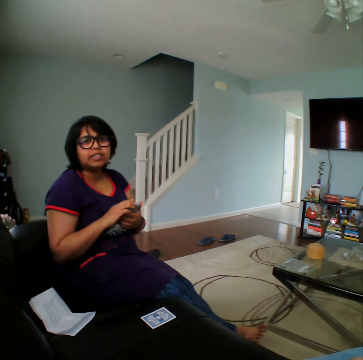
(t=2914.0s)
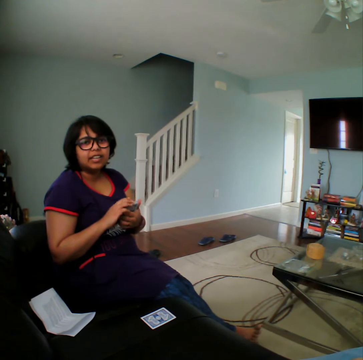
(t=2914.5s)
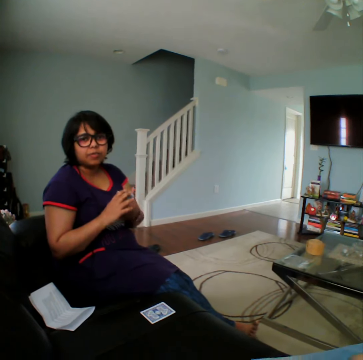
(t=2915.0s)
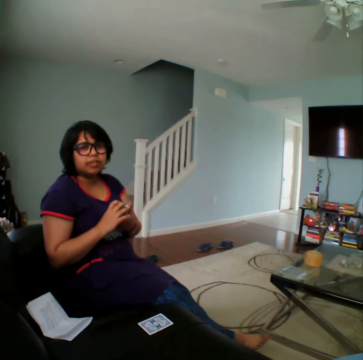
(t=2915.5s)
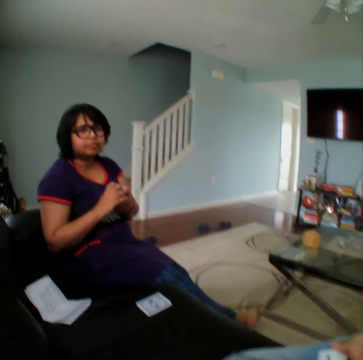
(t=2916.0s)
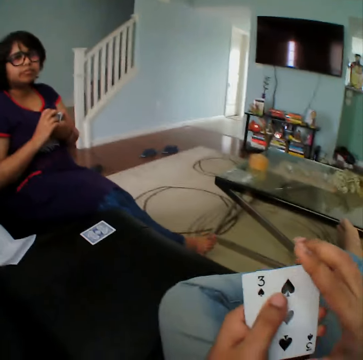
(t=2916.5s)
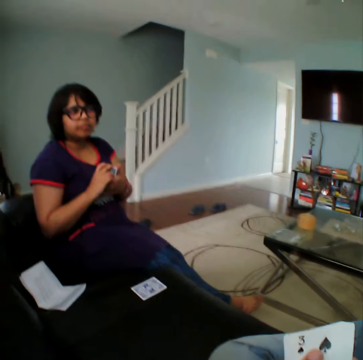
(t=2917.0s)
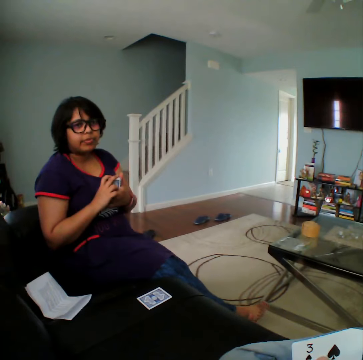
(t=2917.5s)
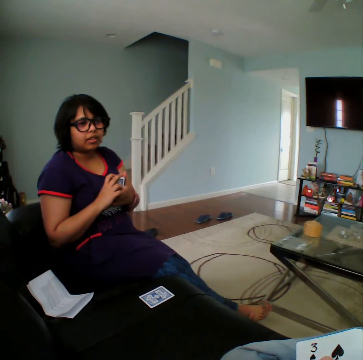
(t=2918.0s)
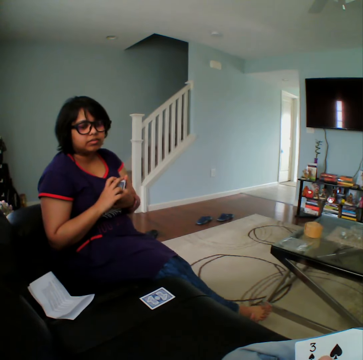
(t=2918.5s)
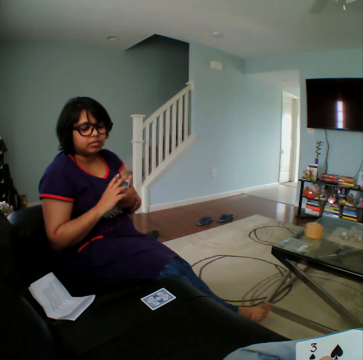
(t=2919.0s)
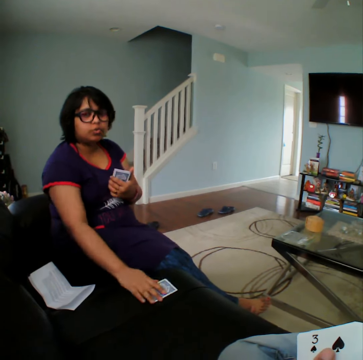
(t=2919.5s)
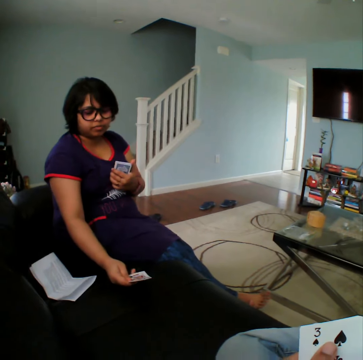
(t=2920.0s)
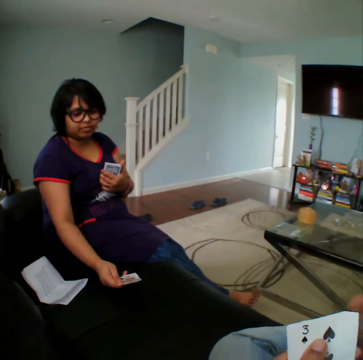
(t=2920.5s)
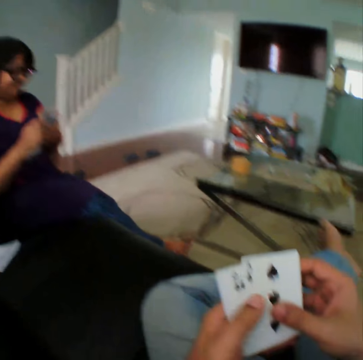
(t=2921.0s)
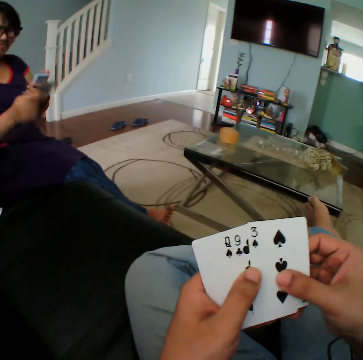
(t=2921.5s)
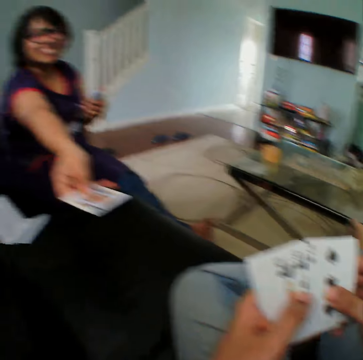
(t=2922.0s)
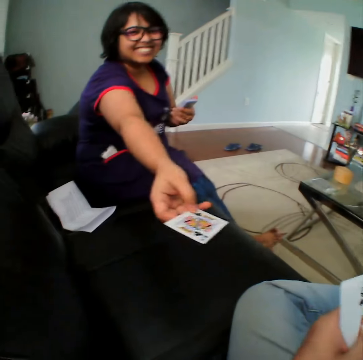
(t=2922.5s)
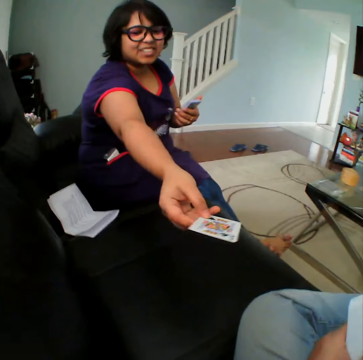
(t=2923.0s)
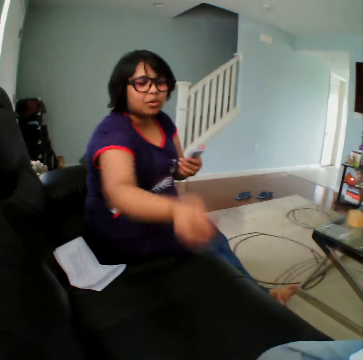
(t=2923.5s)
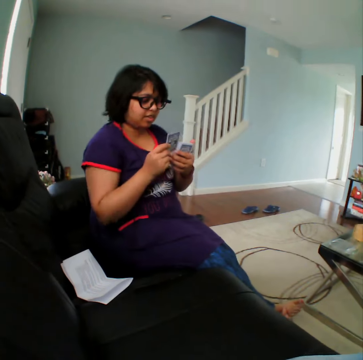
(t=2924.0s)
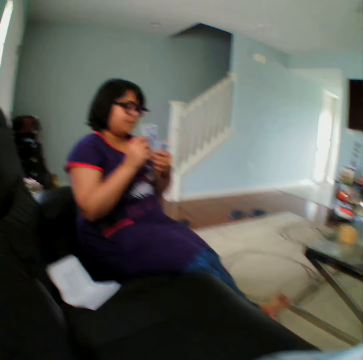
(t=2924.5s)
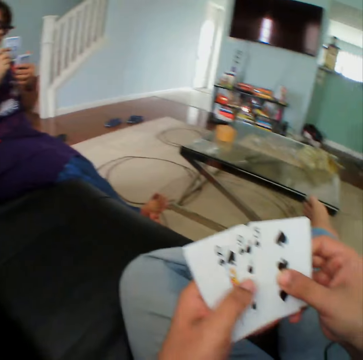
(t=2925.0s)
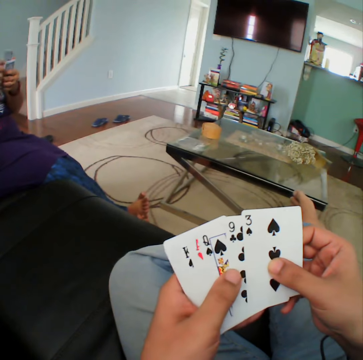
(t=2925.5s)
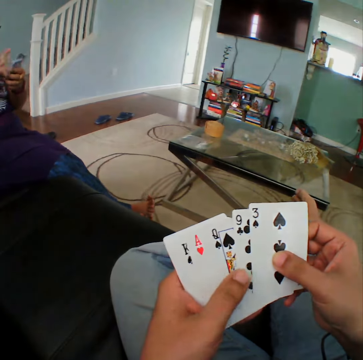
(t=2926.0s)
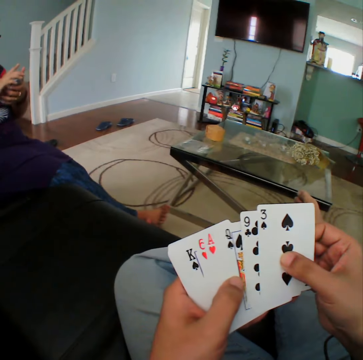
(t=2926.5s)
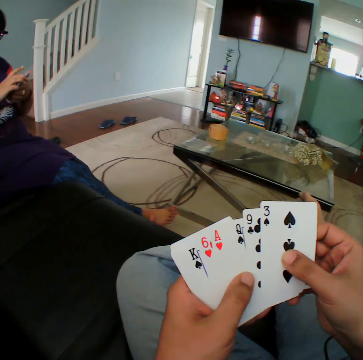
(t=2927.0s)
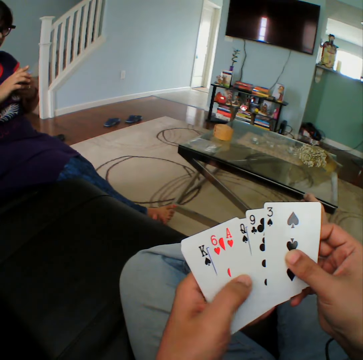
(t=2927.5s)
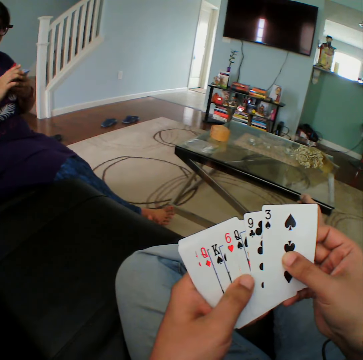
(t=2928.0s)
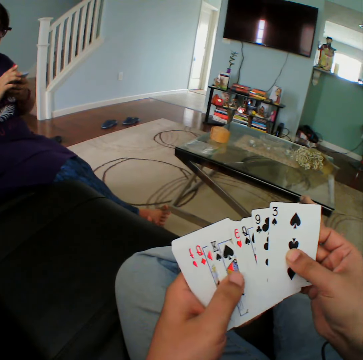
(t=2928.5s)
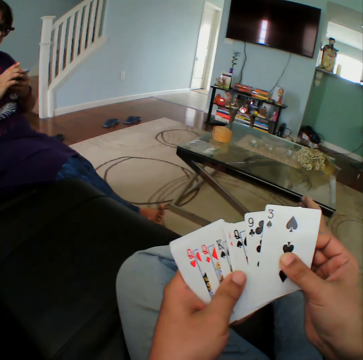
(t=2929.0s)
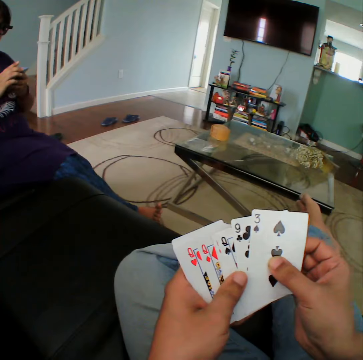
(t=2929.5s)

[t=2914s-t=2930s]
A woman checks the card. The woman picks the card from the sofa. The camera wearer inspects the cards on his hands. The woman hands the camera wearer a card. The camera wearer stares at the woman. He inspects the cards on his hands.

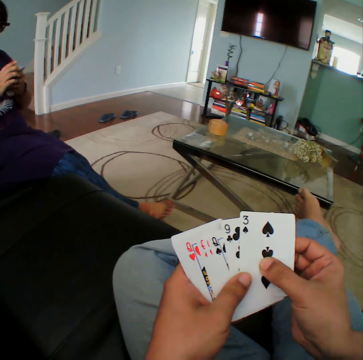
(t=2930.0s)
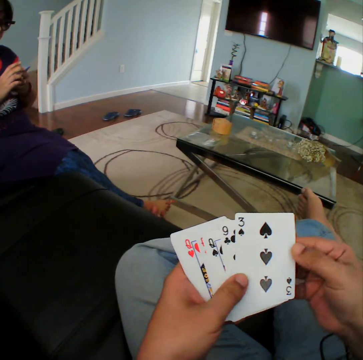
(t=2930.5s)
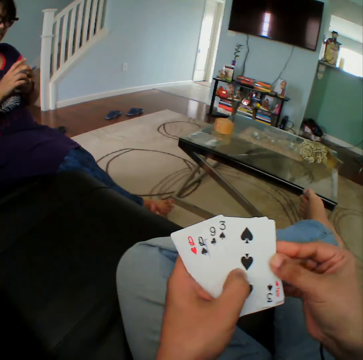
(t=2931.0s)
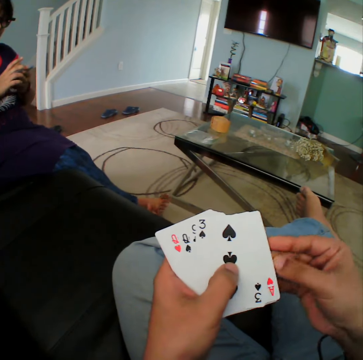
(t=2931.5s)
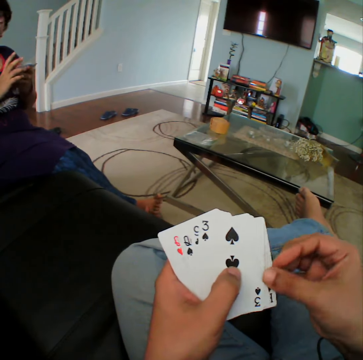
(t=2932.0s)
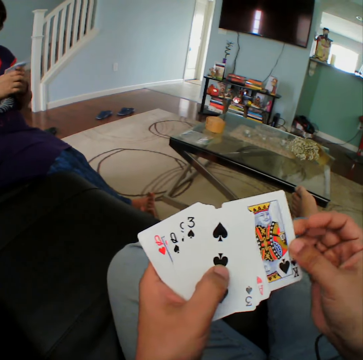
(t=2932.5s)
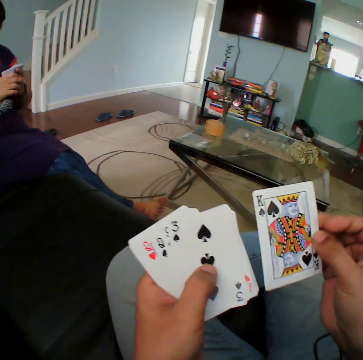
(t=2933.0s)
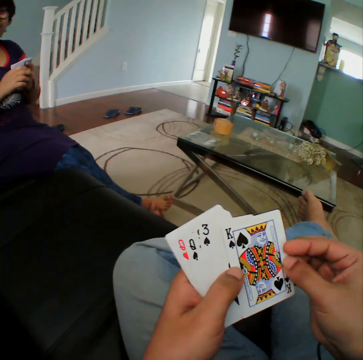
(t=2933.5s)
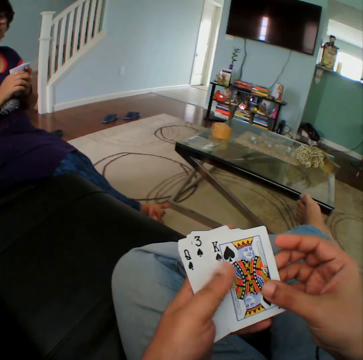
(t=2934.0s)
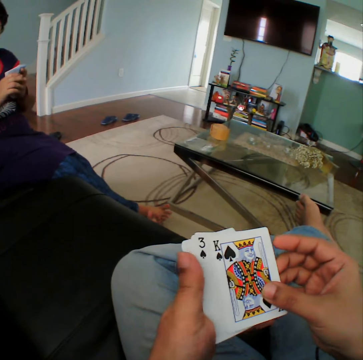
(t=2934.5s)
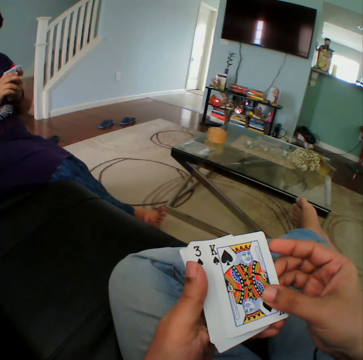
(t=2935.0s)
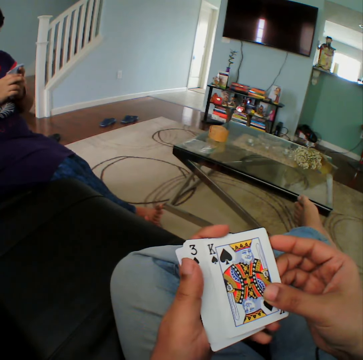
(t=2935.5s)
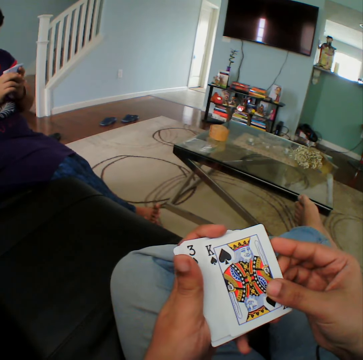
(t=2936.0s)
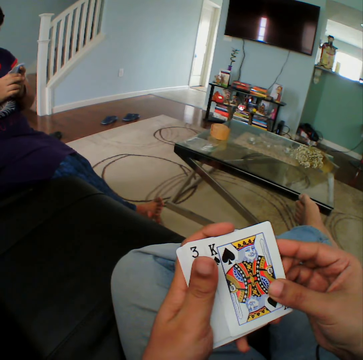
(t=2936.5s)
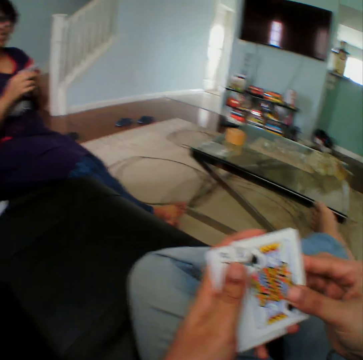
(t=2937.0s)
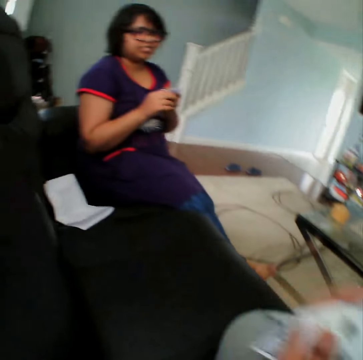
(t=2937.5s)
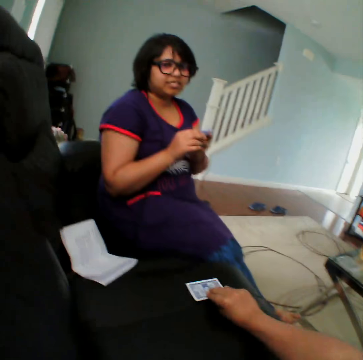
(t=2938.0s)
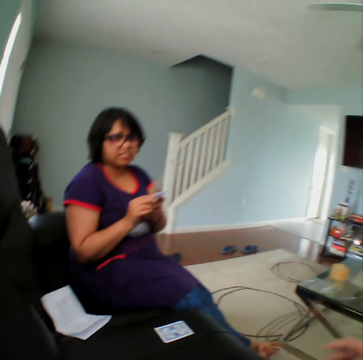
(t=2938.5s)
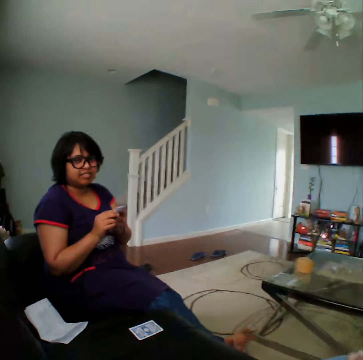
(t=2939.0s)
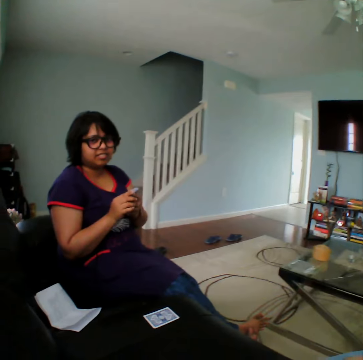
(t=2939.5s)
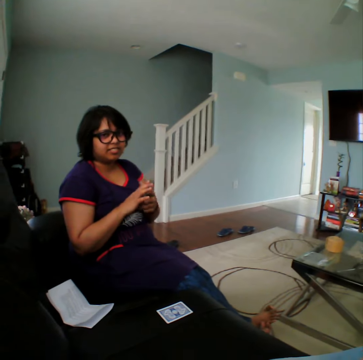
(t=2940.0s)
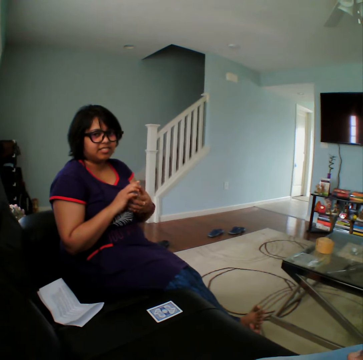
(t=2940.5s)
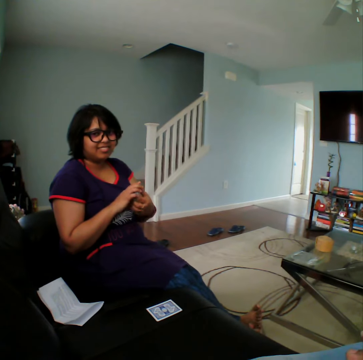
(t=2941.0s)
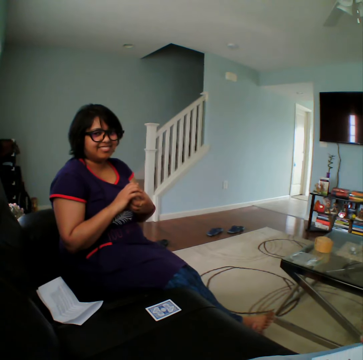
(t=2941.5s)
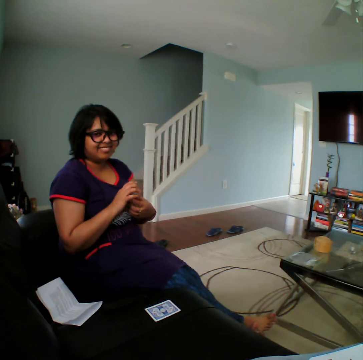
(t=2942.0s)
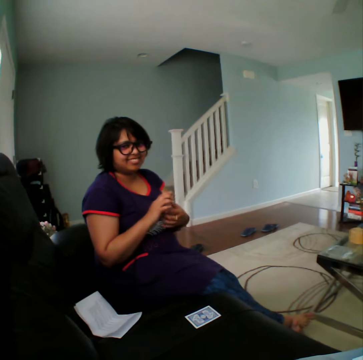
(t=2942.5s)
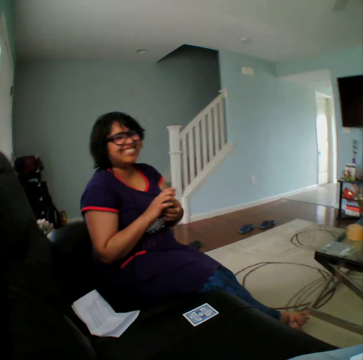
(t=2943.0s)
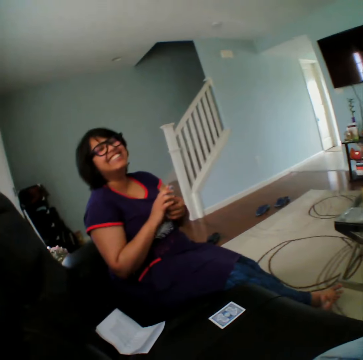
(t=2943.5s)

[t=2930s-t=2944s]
The camera wearer puts a card on the couch. They stare at a woman.

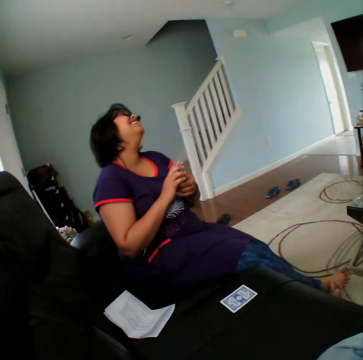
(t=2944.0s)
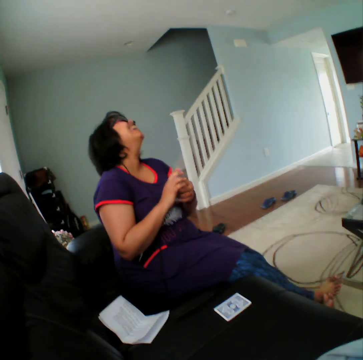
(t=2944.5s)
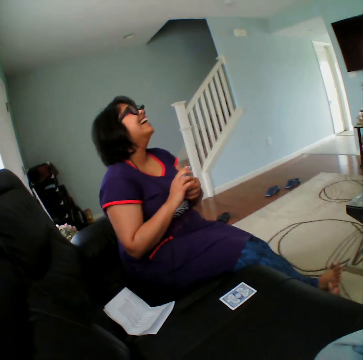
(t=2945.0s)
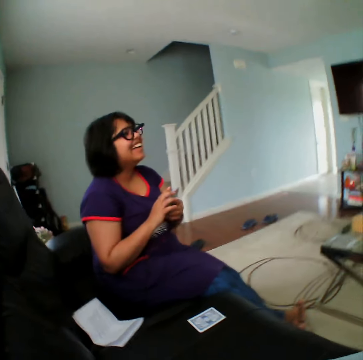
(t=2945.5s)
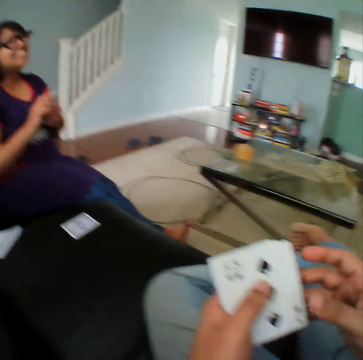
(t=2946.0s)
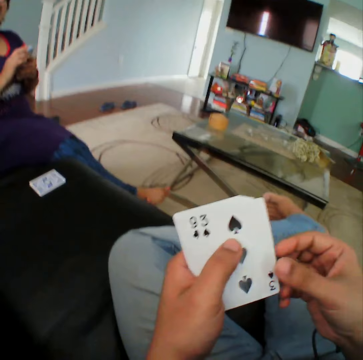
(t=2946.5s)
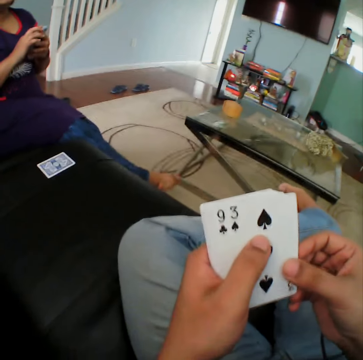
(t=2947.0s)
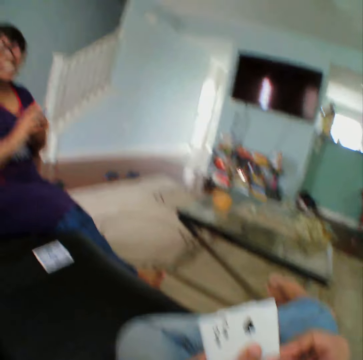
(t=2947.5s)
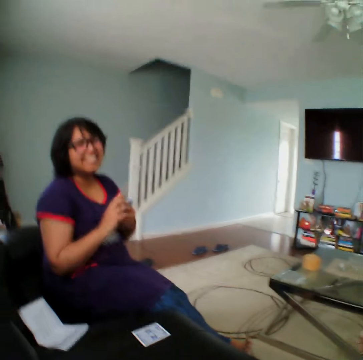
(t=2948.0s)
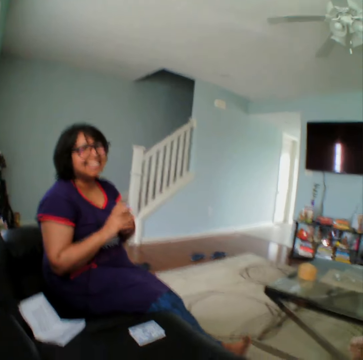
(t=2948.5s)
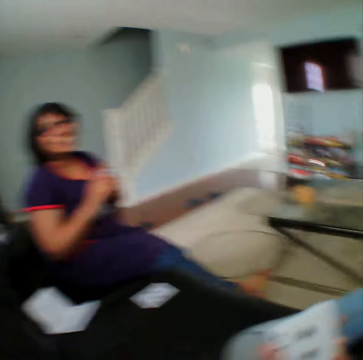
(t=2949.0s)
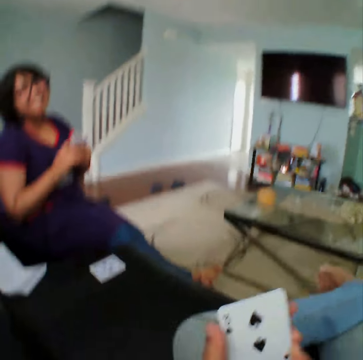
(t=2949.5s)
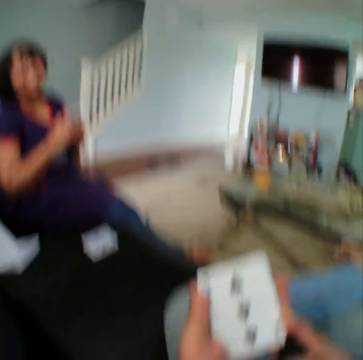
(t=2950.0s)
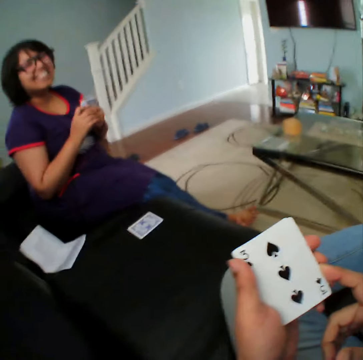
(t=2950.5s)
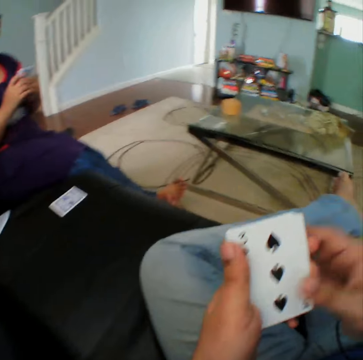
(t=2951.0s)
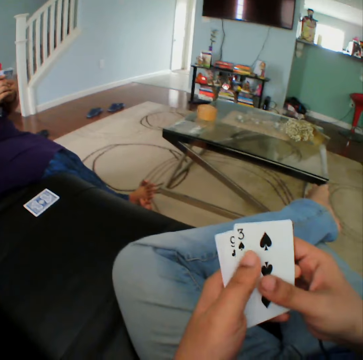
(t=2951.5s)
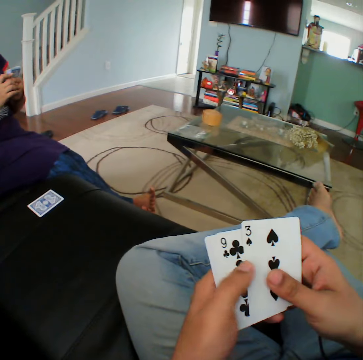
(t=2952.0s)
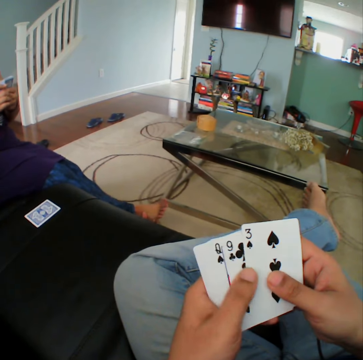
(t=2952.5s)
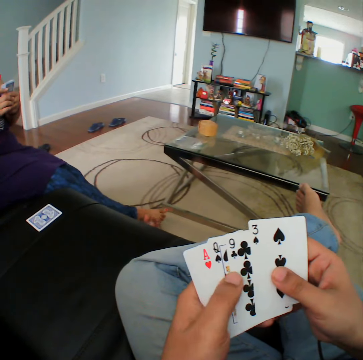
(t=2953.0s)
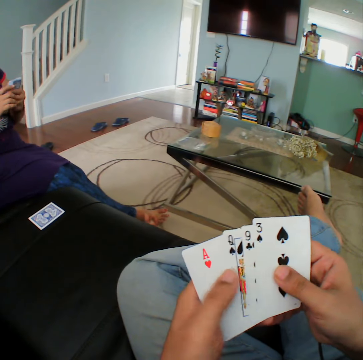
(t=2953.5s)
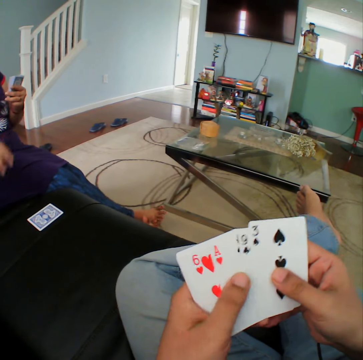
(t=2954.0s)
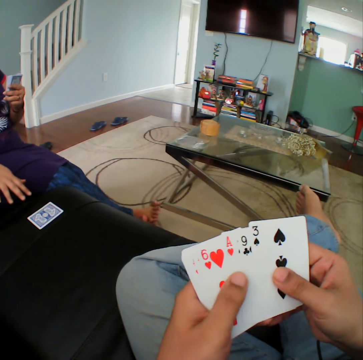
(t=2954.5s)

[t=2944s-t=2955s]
The camera wearer inspects the cards on his hands. He talks to a woman. He inspects the cards on his hands.
